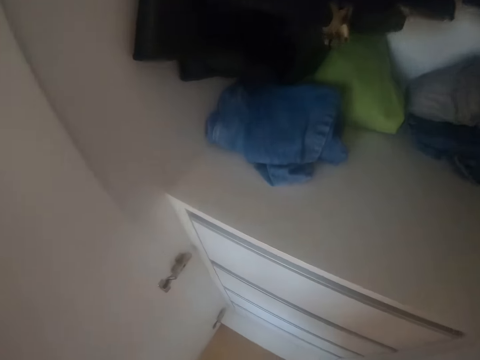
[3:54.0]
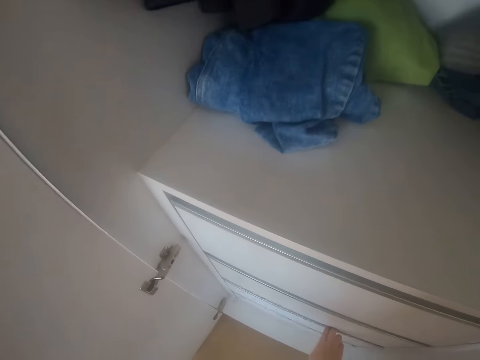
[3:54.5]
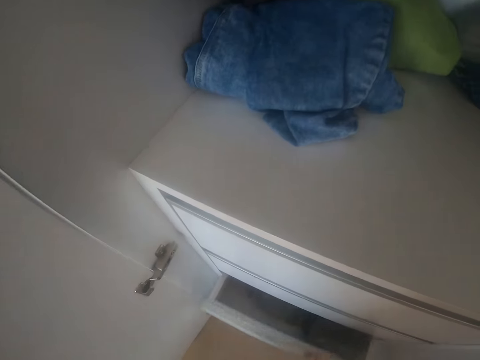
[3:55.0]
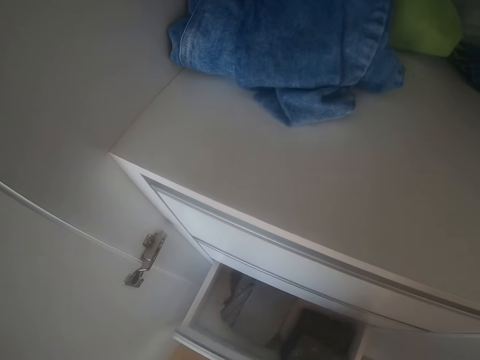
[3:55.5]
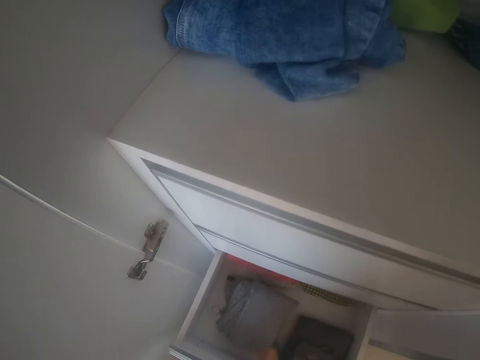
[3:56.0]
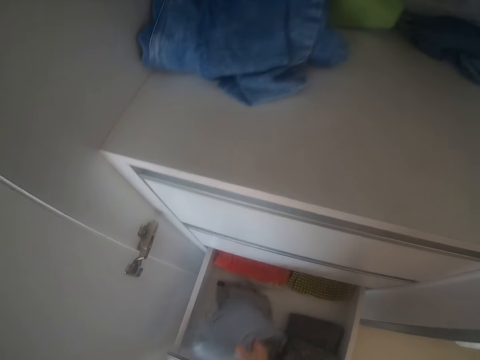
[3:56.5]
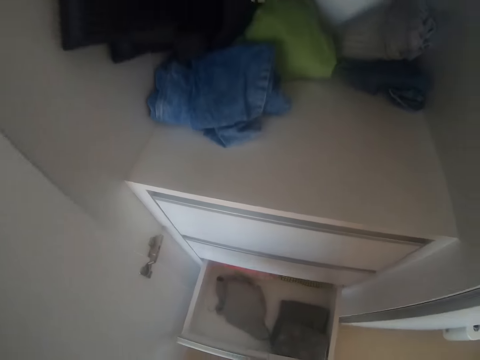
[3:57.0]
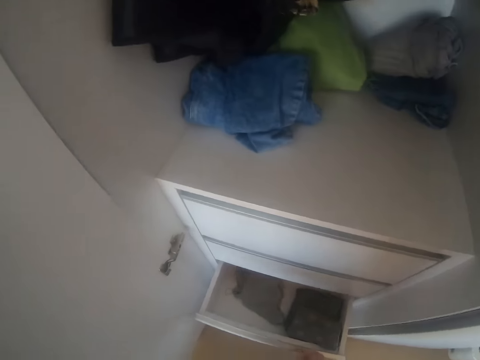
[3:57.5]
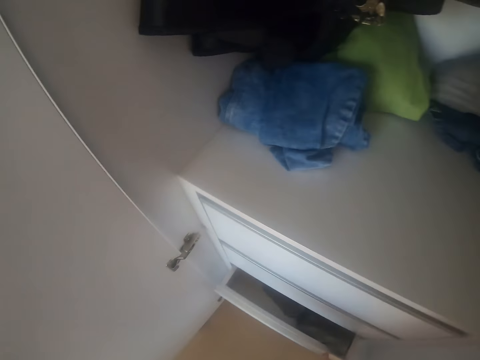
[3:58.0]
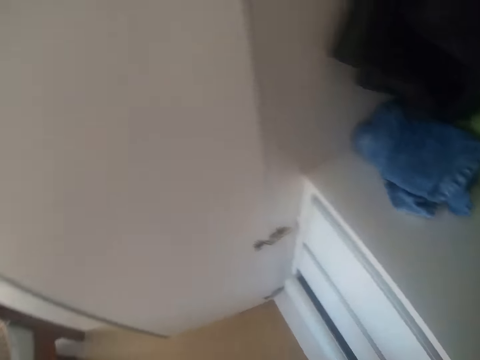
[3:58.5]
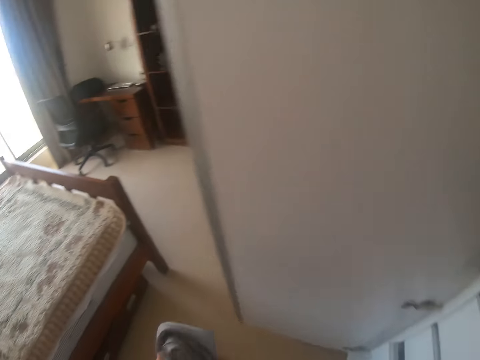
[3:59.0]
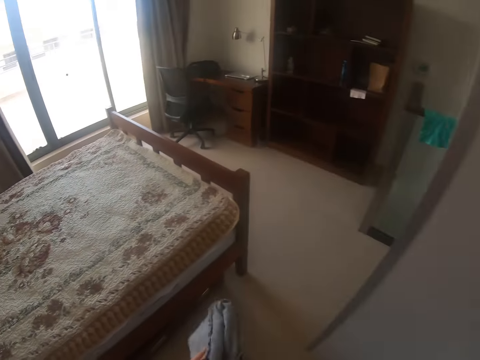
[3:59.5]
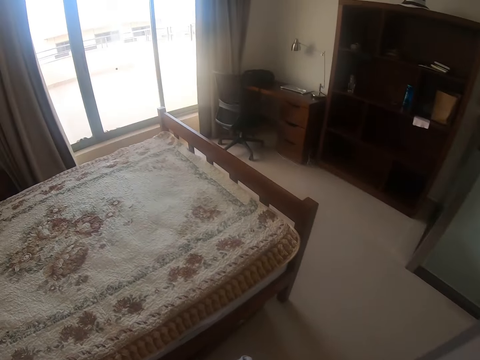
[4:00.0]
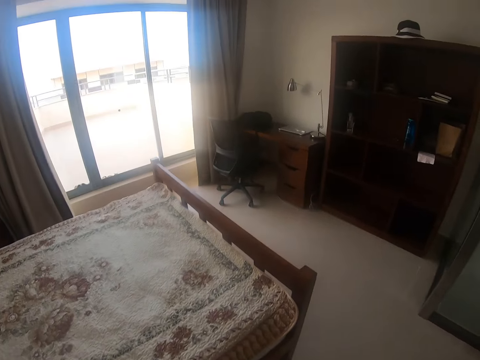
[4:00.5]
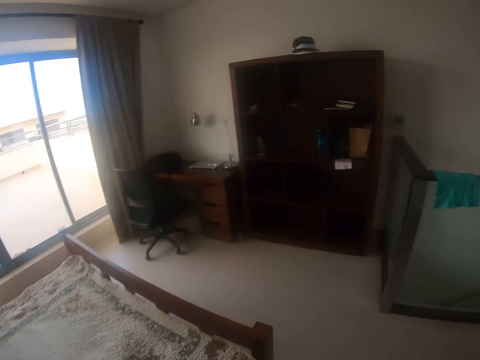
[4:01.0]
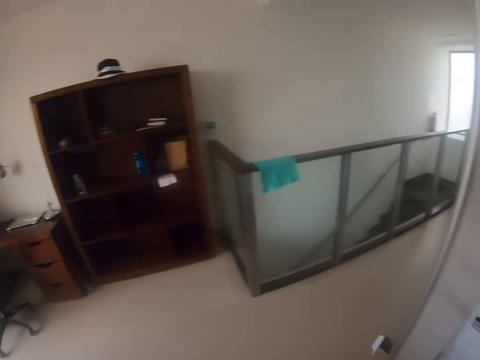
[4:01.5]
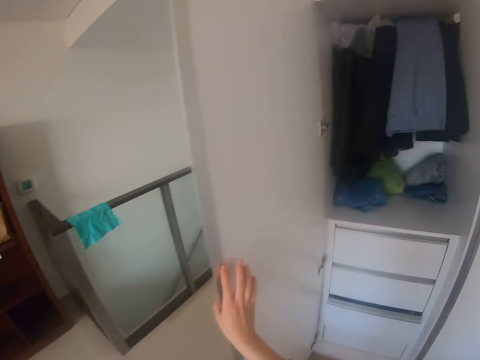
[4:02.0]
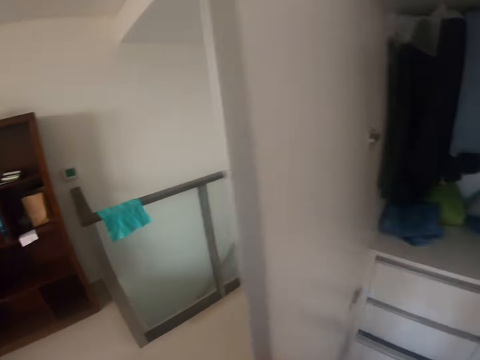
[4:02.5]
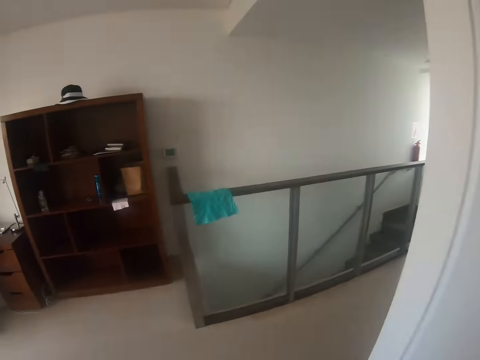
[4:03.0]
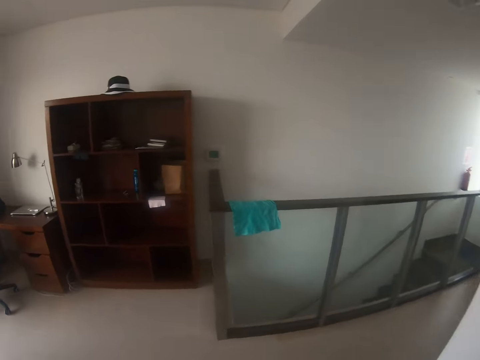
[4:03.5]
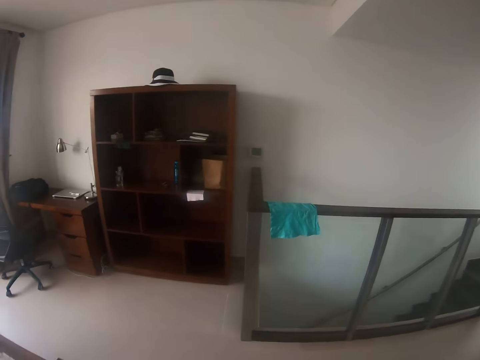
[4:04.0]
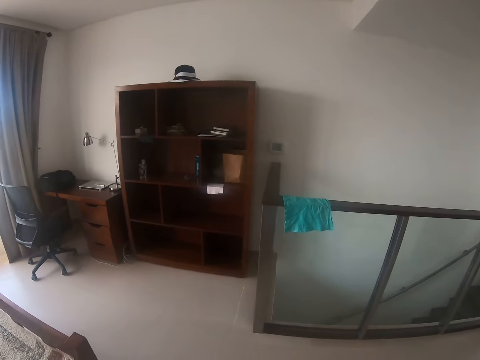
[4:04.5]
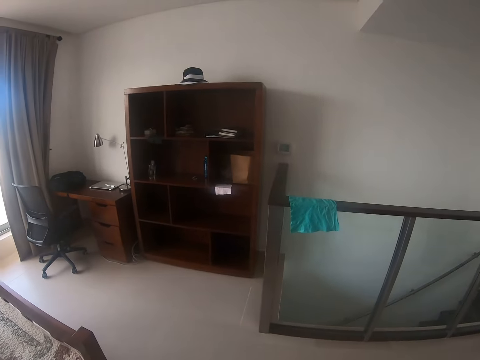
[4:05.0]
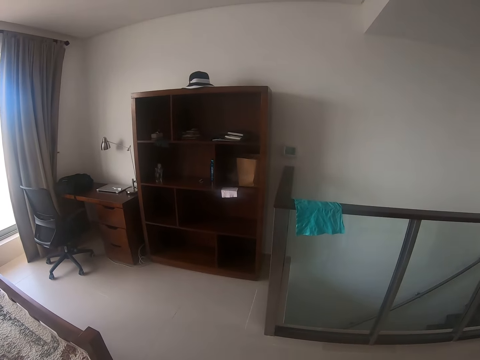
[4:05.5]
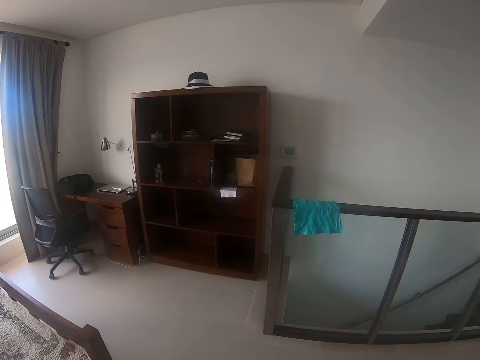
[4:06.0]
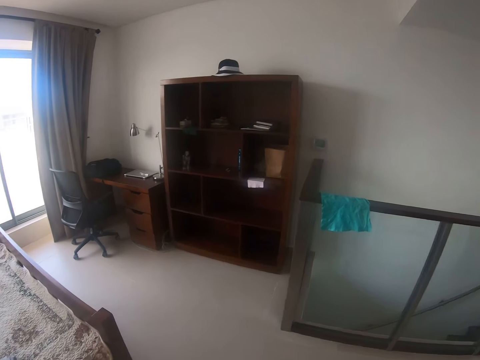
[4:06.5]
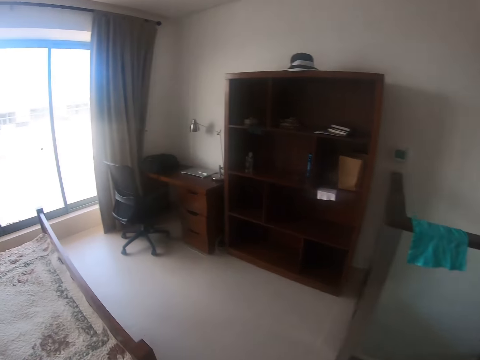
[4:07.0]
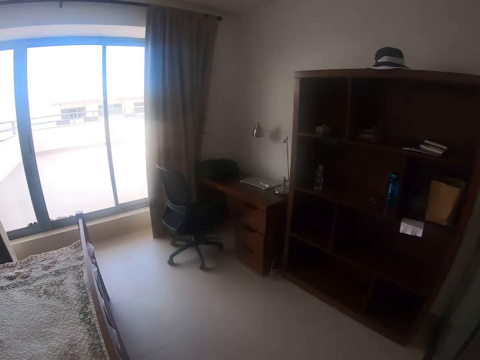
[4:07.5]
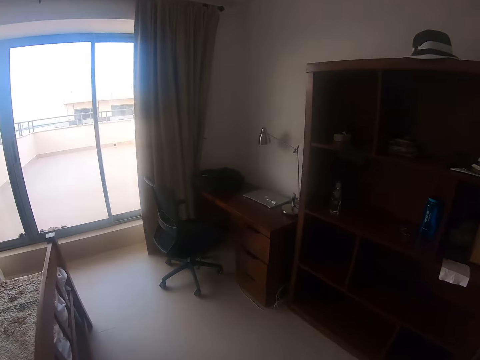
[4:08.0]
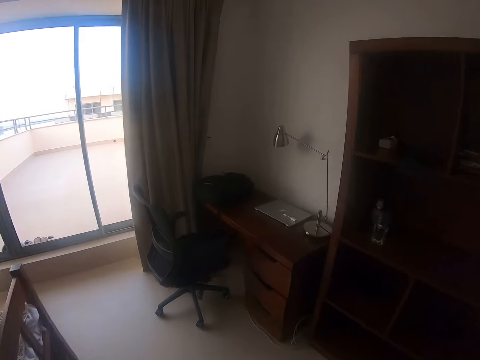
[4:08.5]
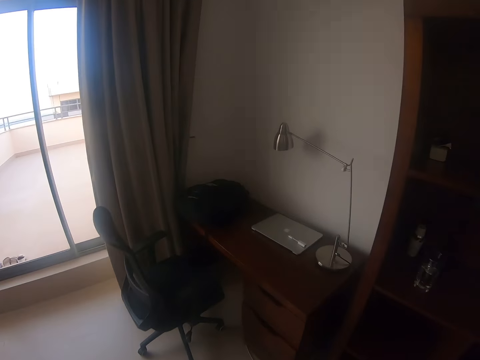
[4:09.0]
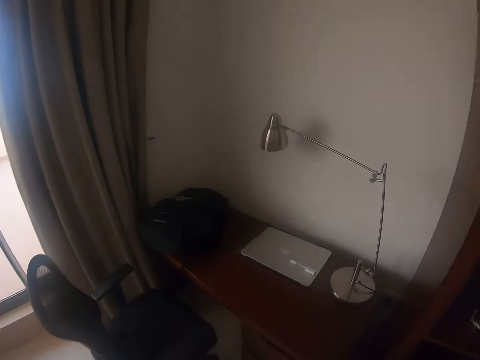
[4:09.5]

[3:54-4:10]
The camera wearer opens the drawer. They pick up clothes. They walk around the house. They close the closet. They look around the house. They walk around the house.

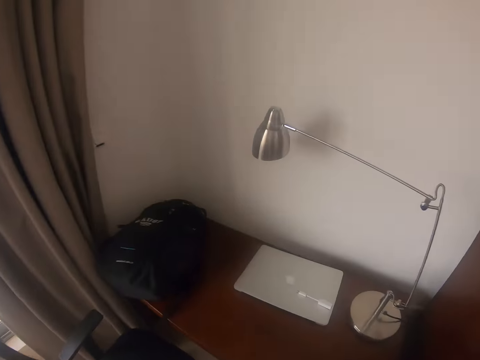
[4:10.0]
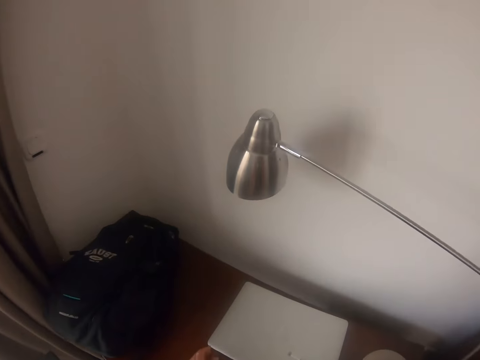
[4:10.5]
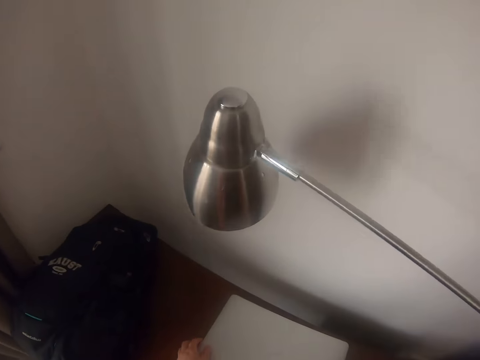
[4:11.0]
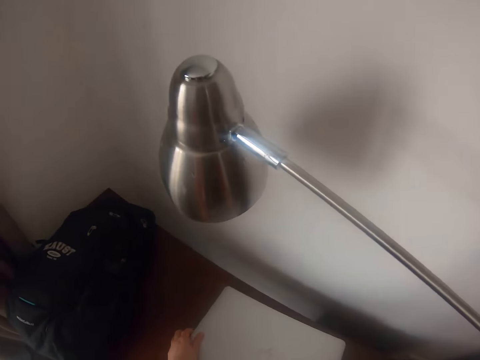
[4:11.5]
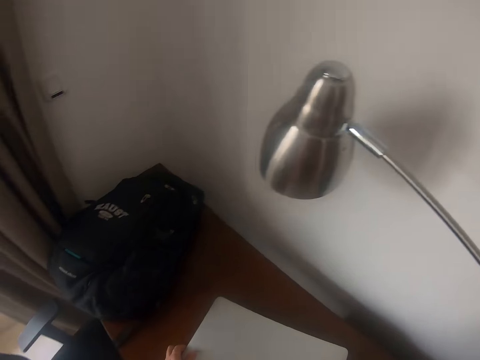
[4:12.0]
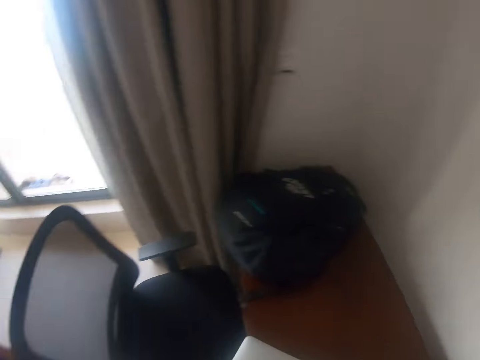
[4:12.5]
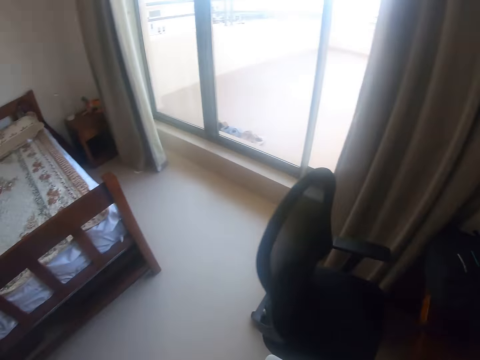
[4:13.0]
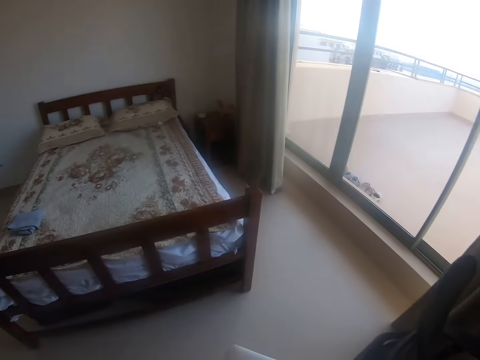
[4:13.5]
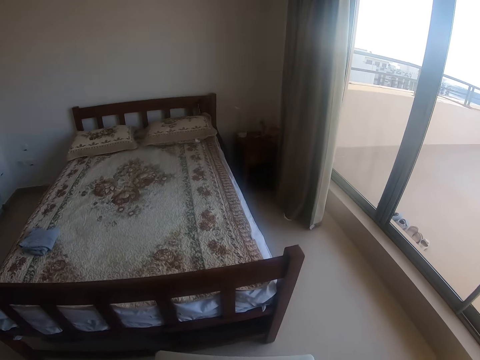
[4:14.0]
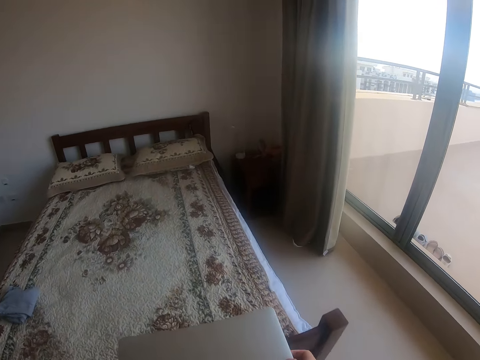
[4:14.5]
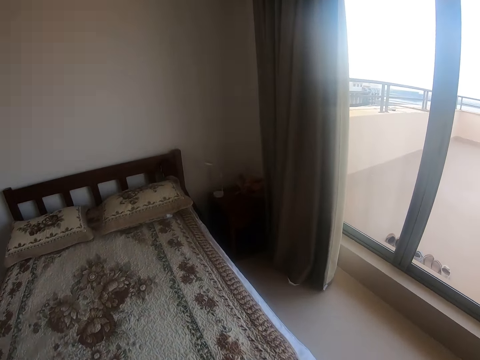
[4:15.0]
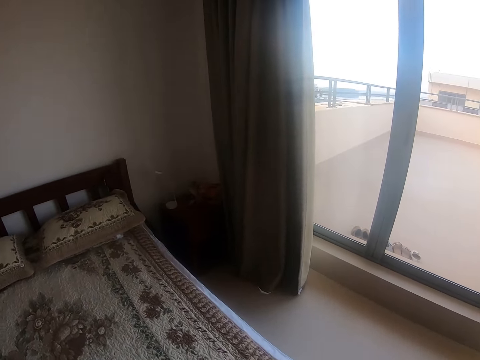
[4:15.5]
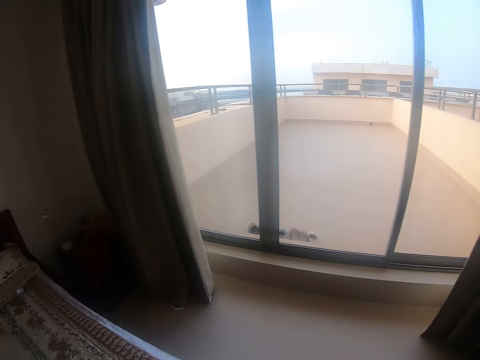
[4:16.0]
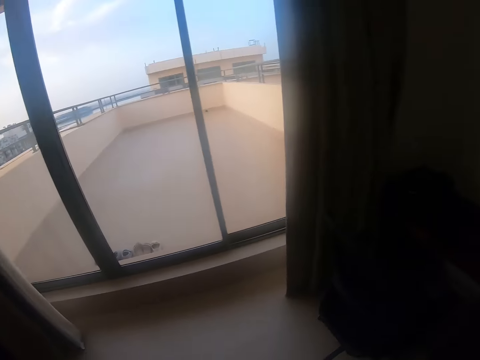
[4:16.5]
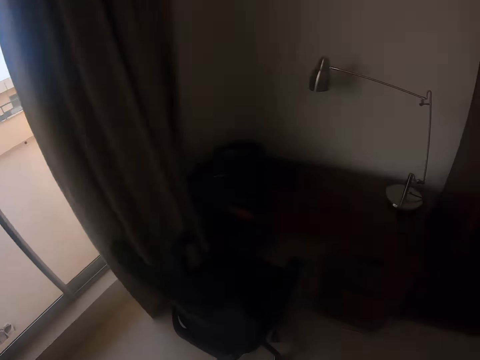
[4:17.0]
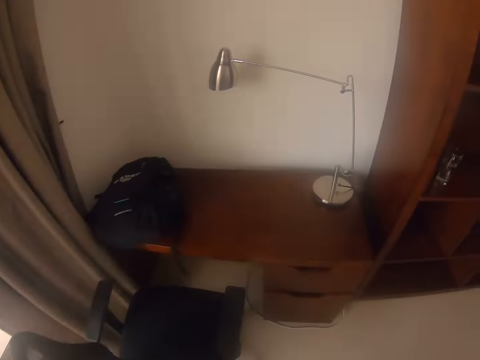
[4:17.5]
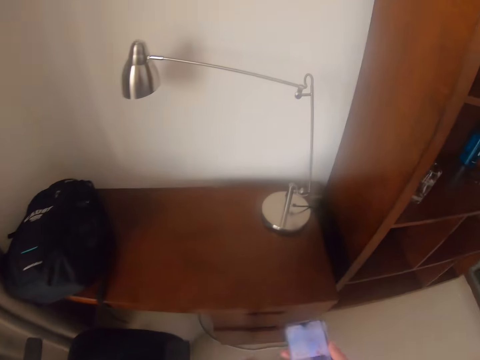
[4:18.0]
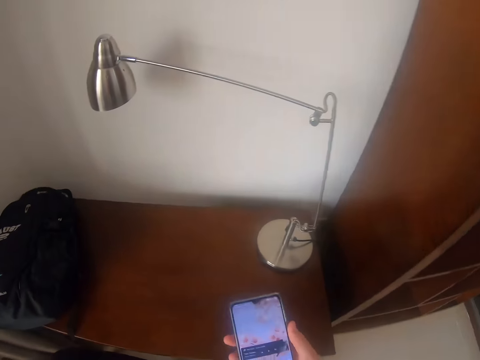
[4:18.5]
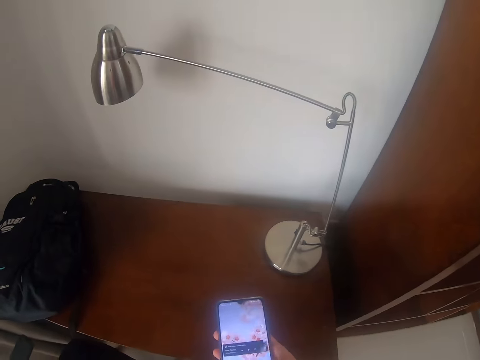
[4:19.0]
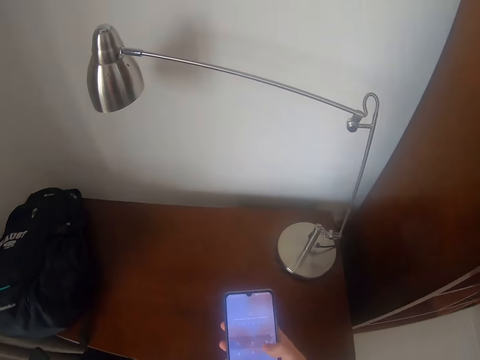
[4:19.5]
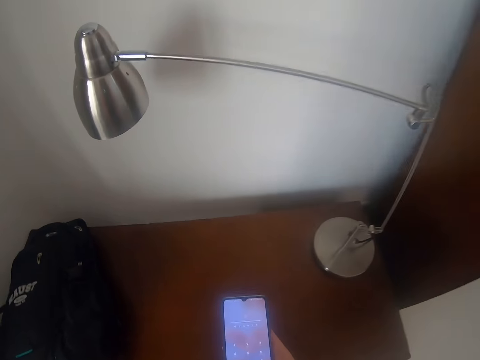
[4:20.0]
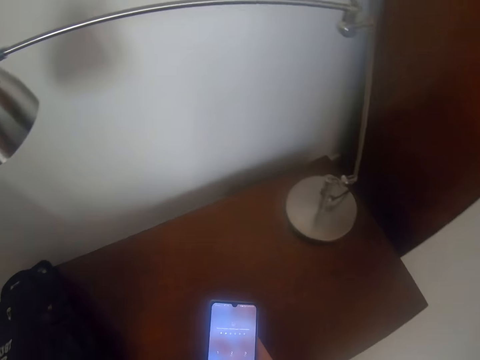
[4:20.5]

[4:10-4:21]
The camera wearer grabs the laptop. They walk around the house. They put the laptop on the bed. They dial the phone. They scroll the phone.
